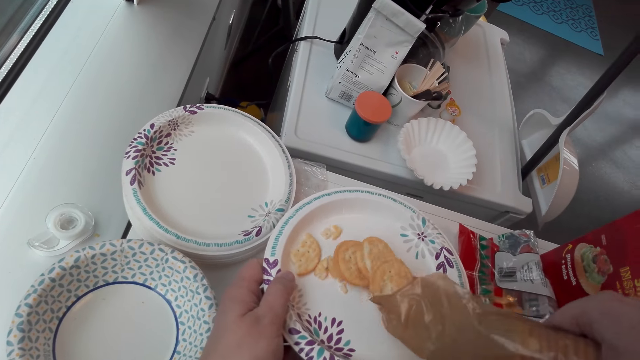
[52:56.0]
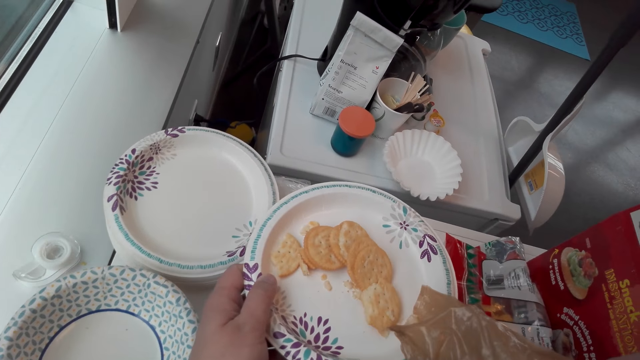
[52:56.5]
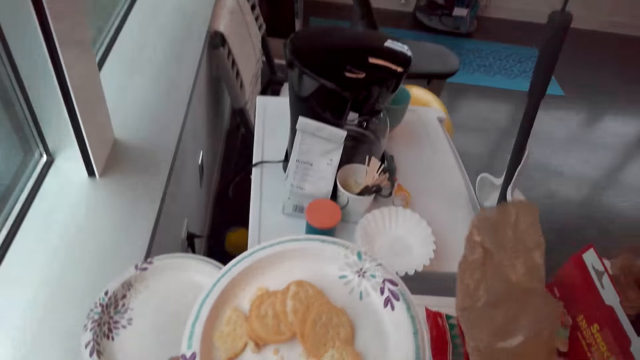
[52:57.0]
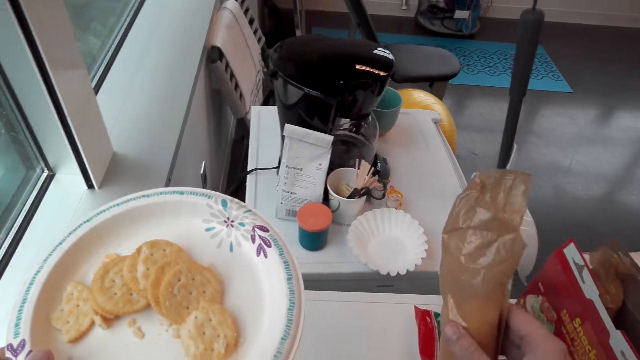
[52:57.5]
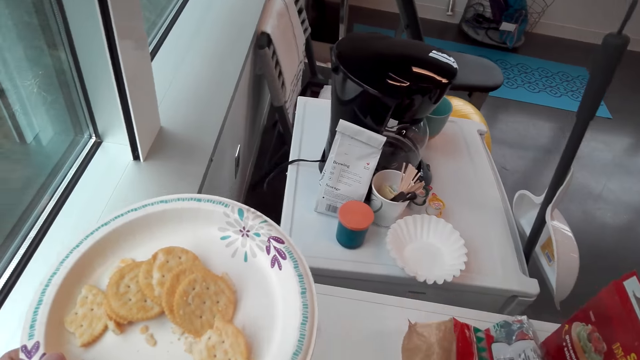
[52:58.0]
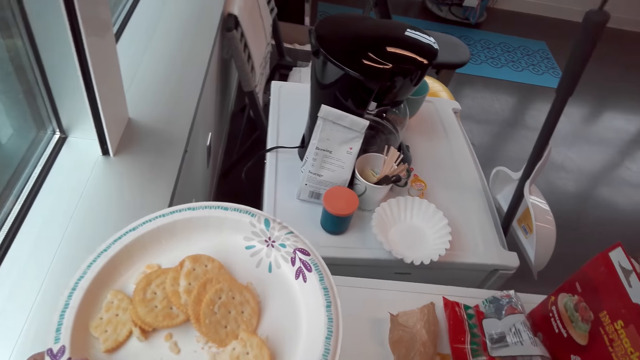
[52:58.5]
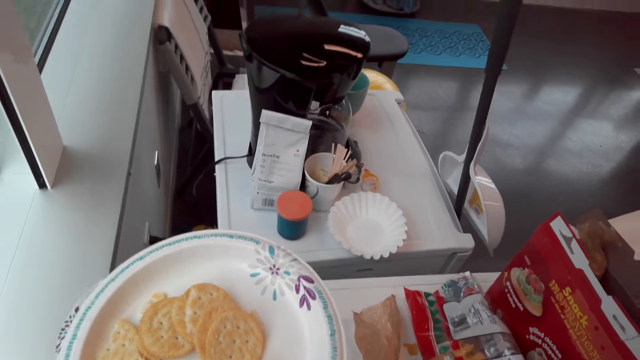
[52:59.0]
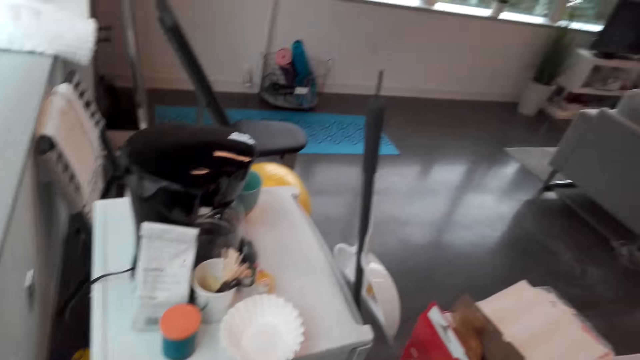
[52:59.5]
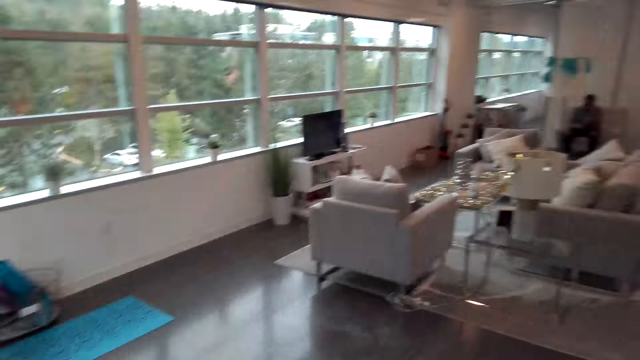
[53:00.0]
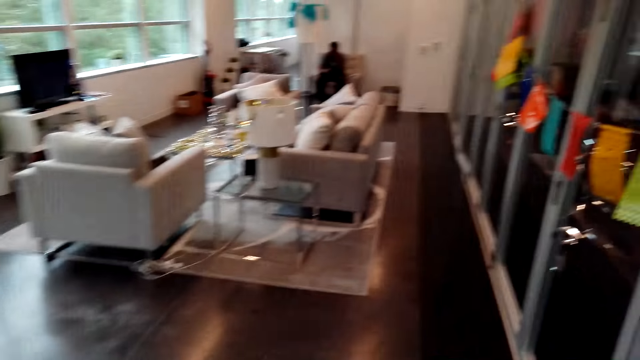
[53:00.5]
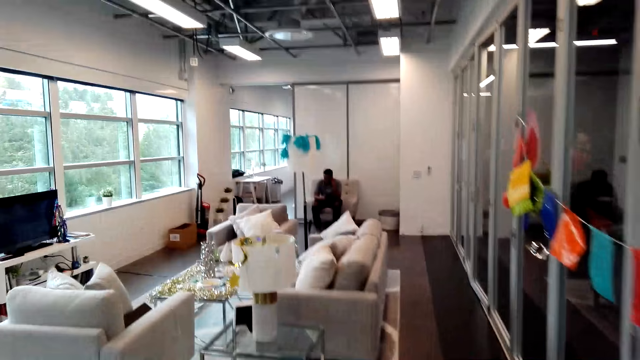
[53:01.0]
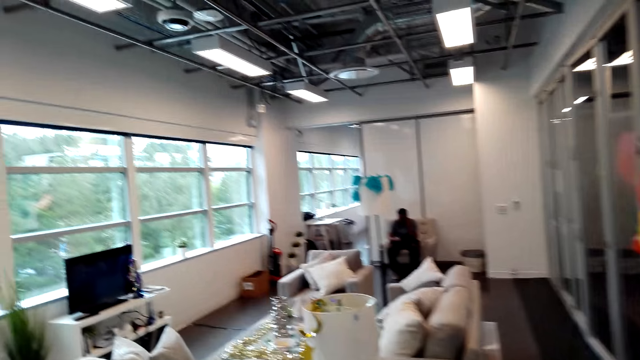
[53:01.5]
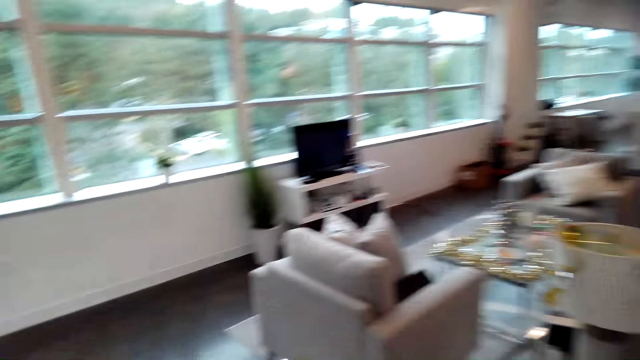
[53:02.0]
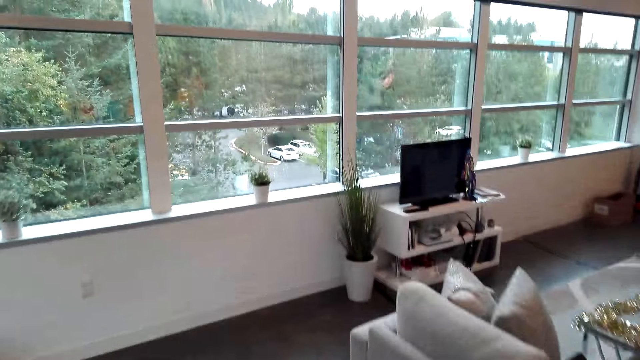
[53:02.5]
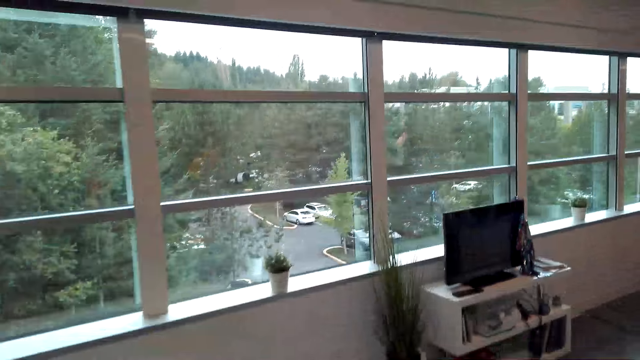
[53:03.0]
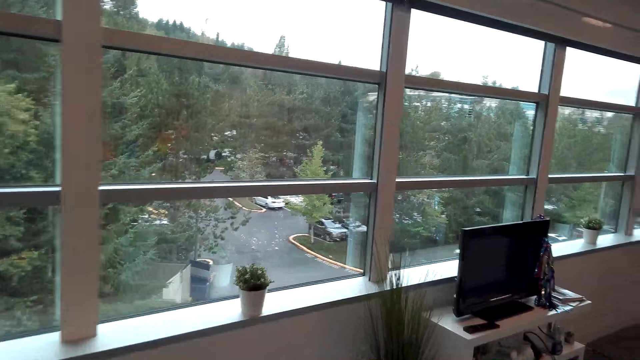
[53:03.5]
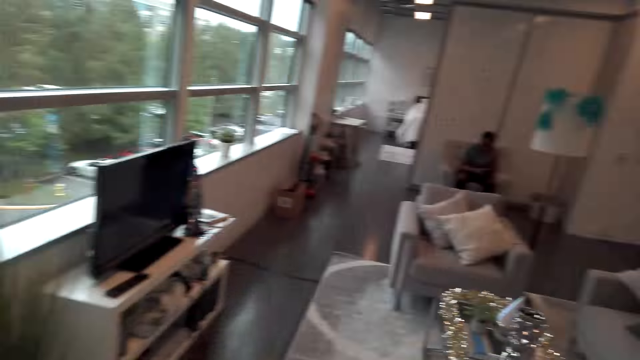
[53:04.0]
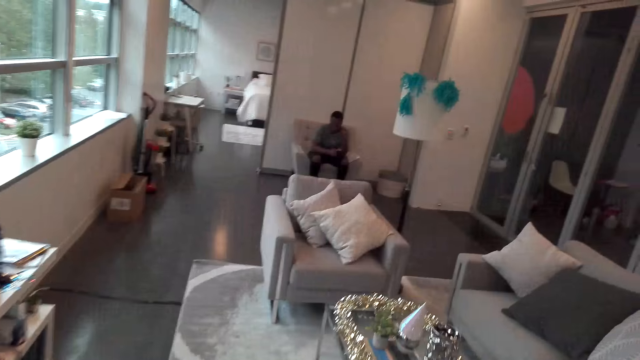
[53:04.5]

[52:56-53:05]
The camera wearer puts the biscuits down. They look around the house. They walk around the house.

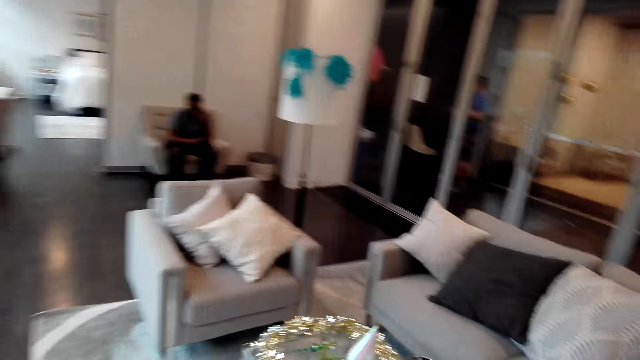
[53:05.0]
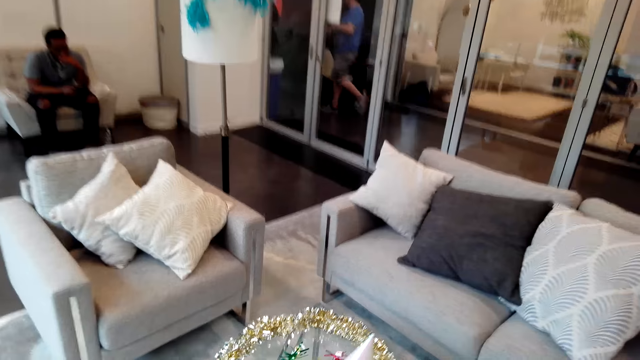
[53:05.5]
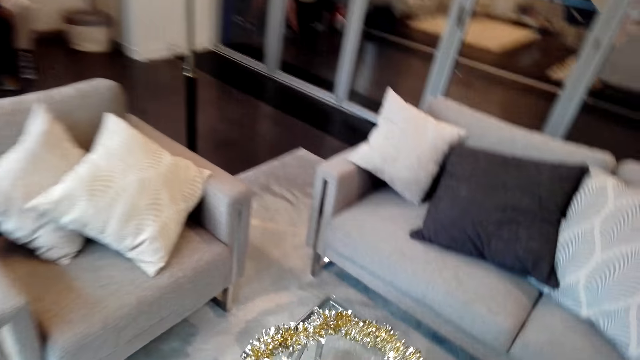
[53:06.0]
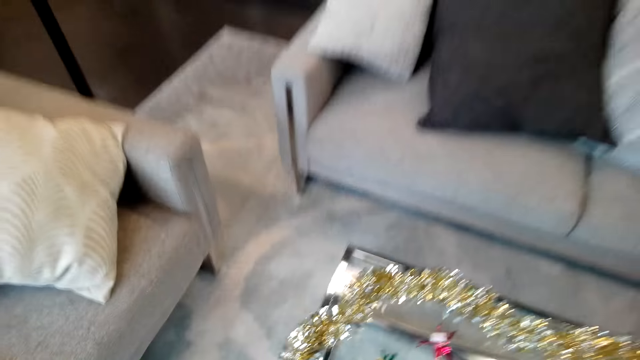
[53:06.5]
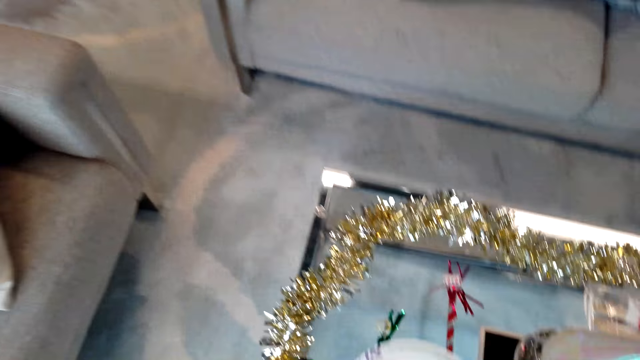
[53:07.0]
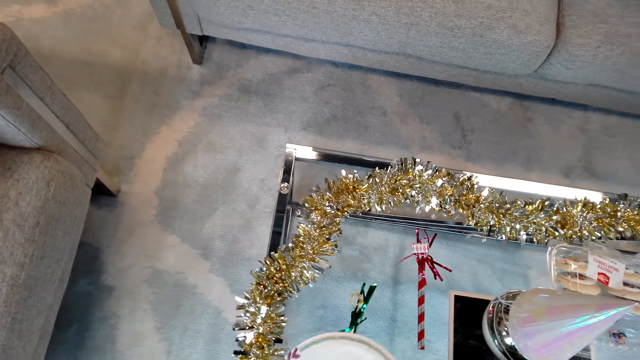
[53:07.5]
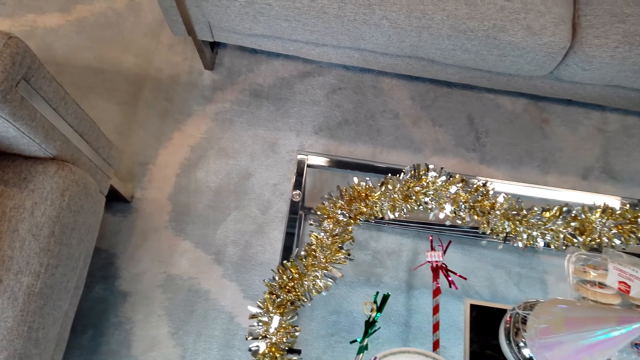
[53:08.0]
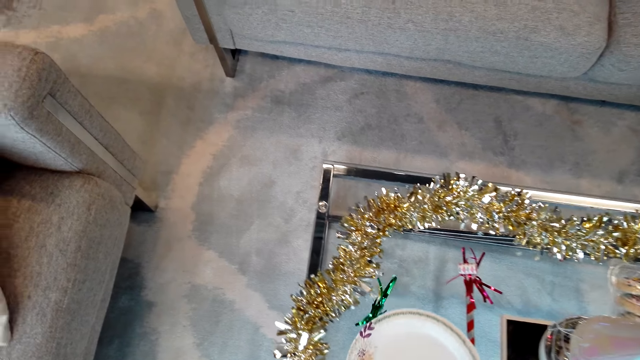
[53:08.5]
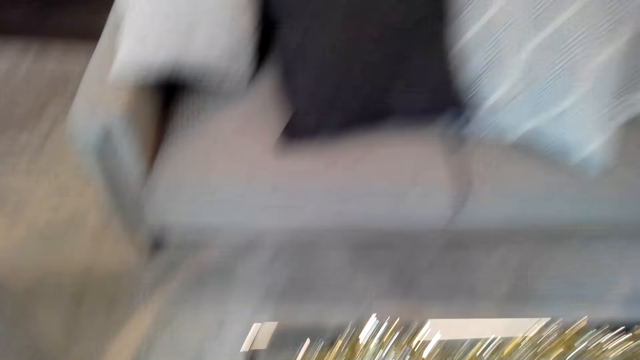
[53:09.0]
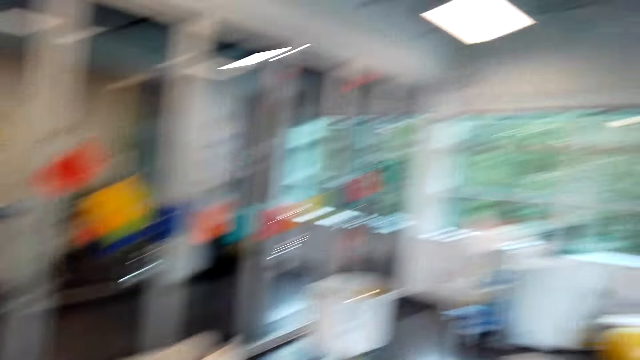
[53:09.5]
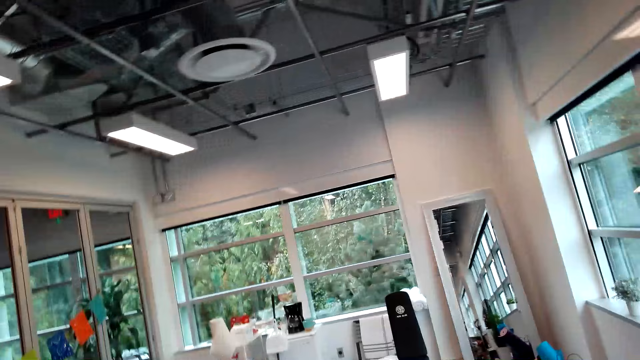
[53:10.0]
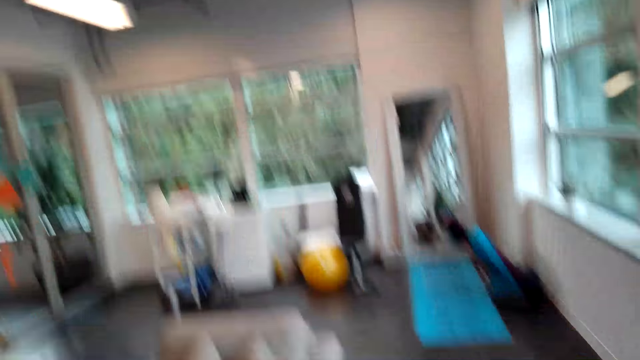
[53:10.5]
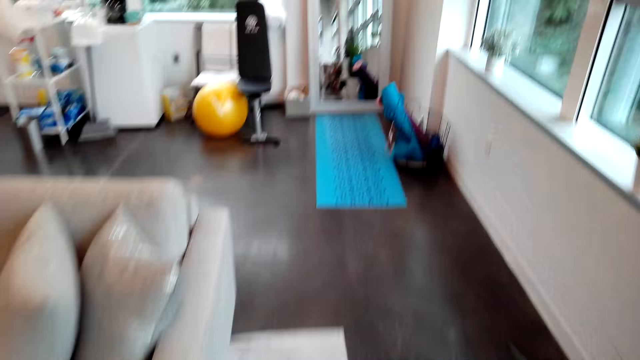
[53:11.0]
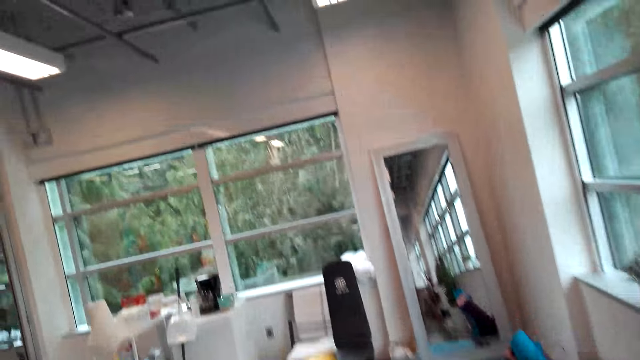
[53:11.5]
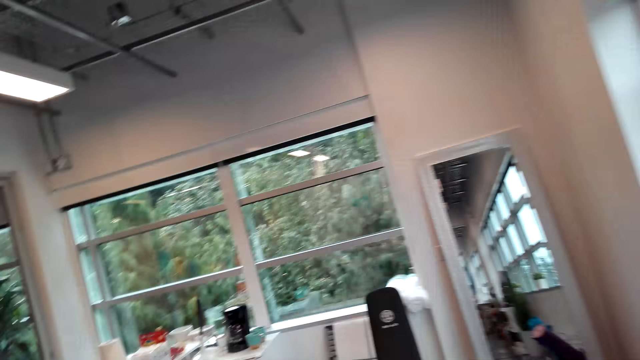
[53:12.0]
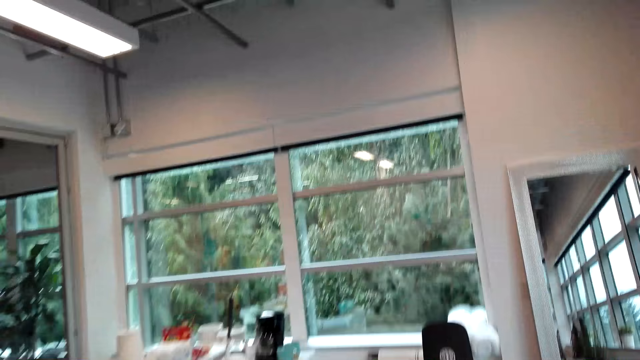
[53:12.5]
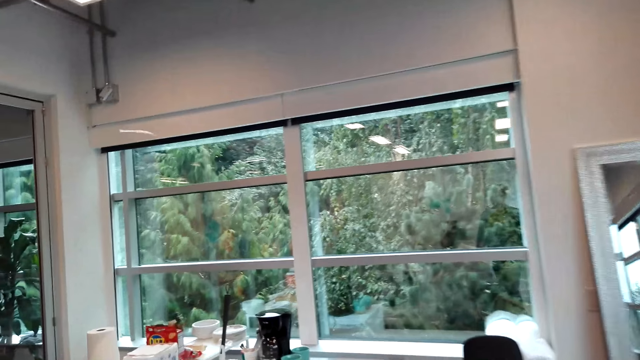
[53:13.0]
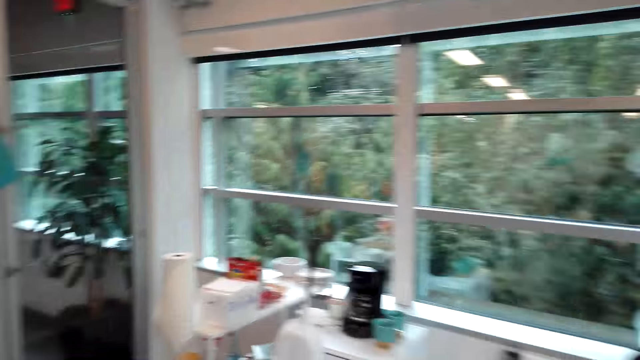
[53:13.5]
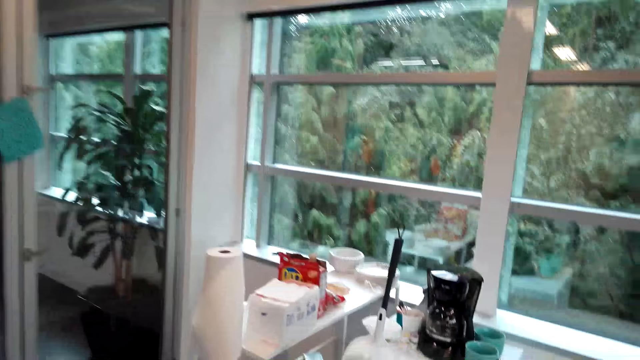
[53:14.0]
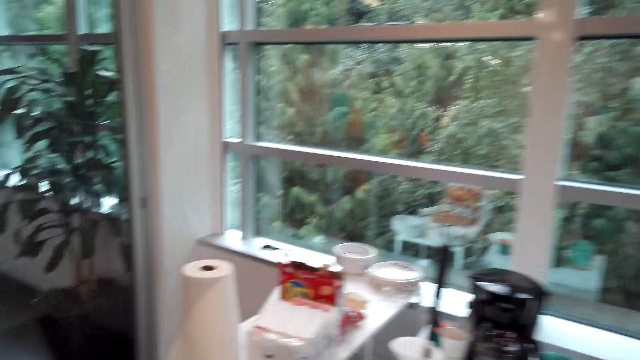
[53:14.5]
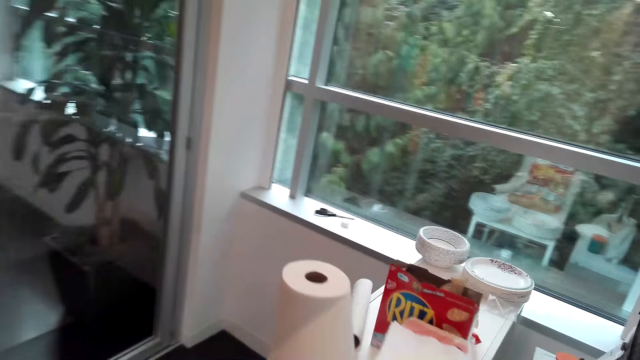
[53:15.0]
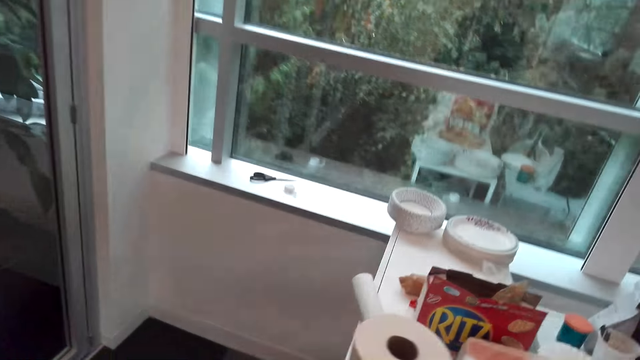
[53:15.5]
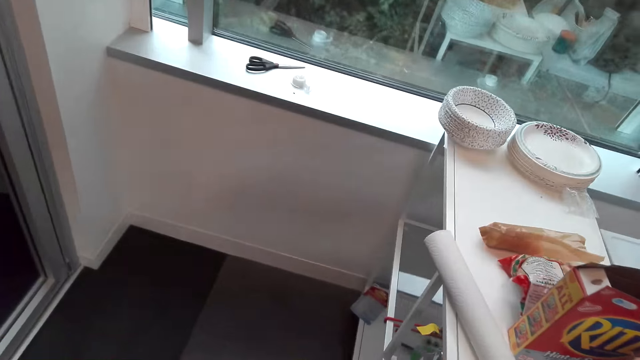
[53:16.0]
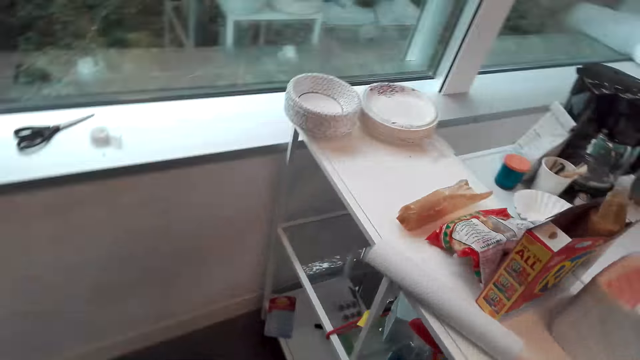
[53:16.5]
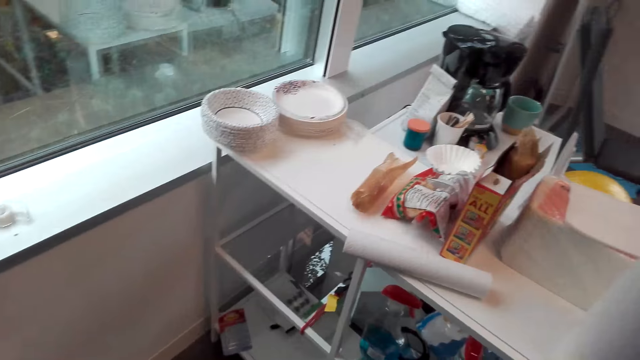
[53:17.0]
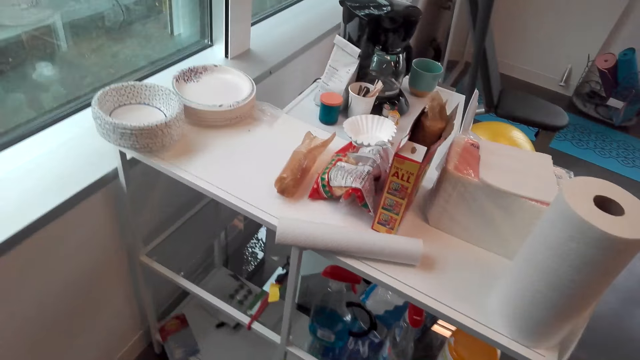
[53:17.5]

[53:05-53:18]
The camera wearer puts a plate on the table. They walk around the house.
